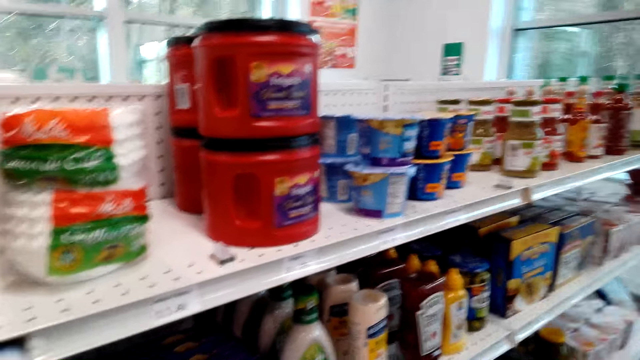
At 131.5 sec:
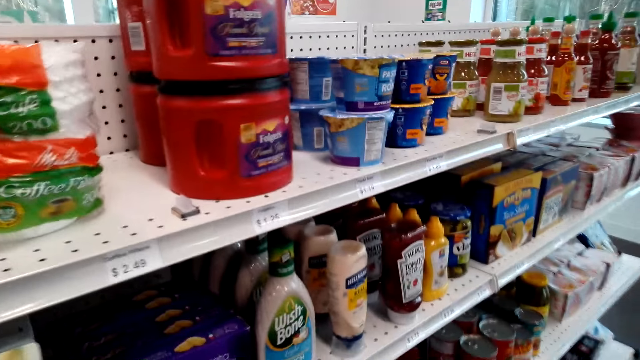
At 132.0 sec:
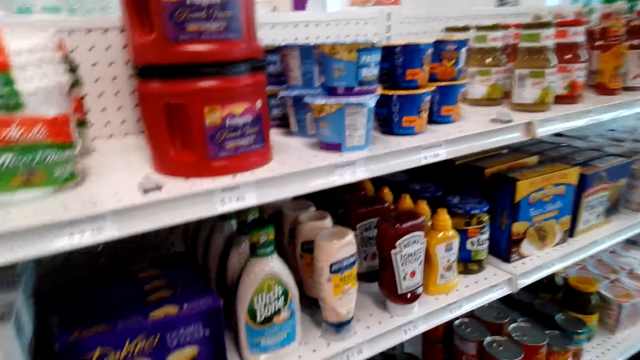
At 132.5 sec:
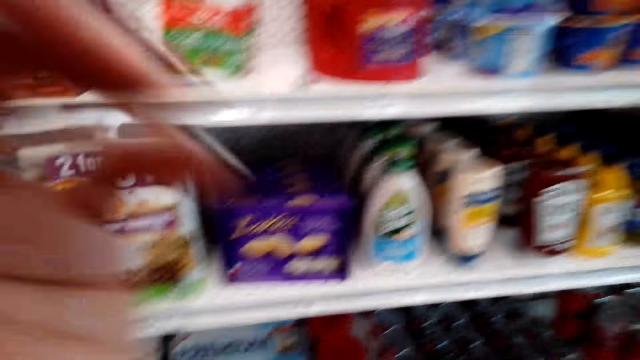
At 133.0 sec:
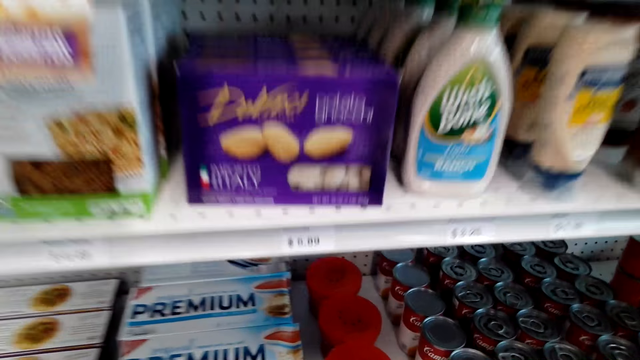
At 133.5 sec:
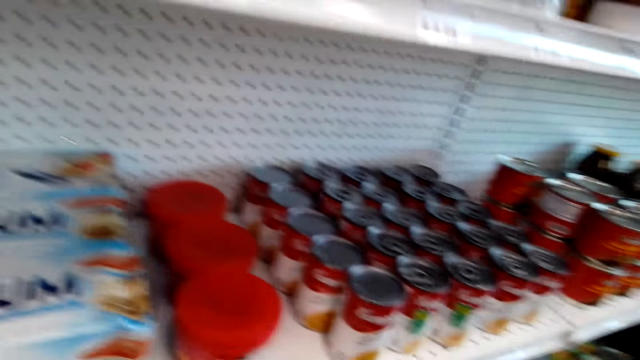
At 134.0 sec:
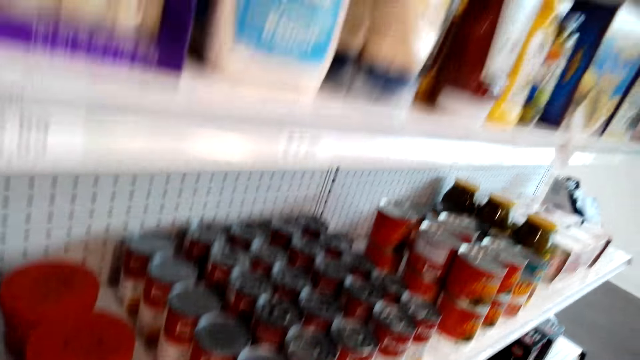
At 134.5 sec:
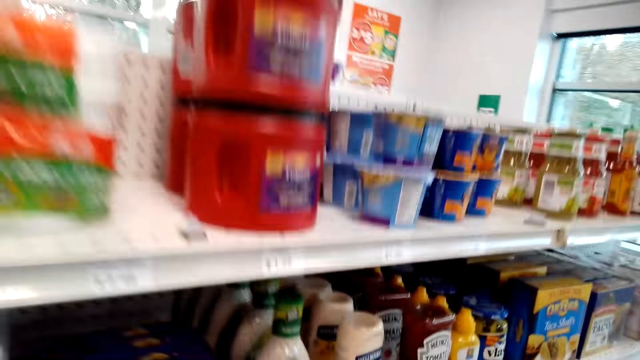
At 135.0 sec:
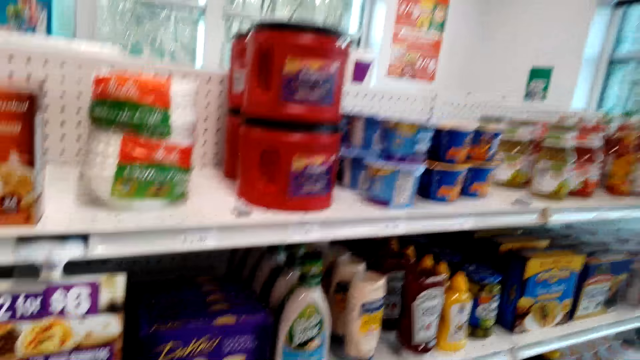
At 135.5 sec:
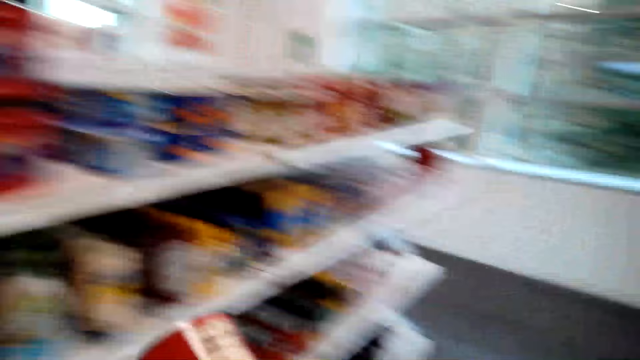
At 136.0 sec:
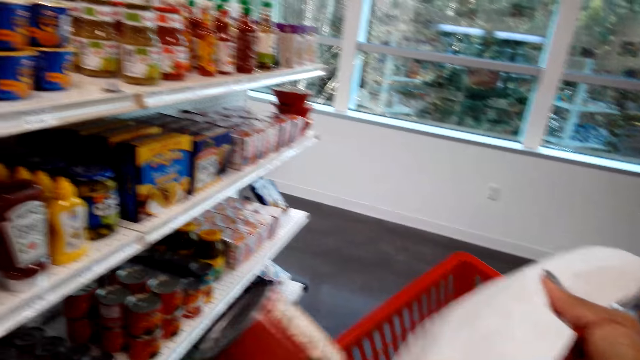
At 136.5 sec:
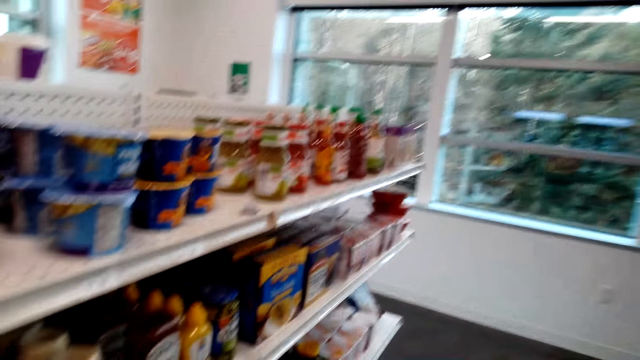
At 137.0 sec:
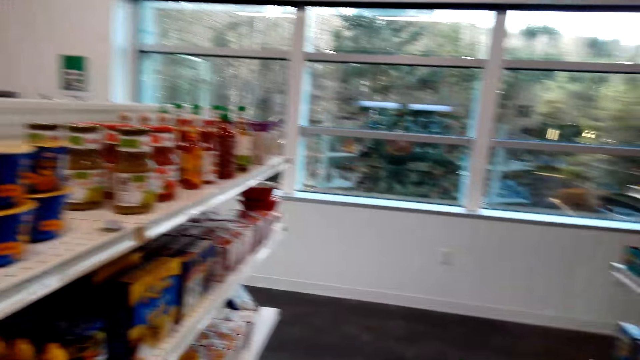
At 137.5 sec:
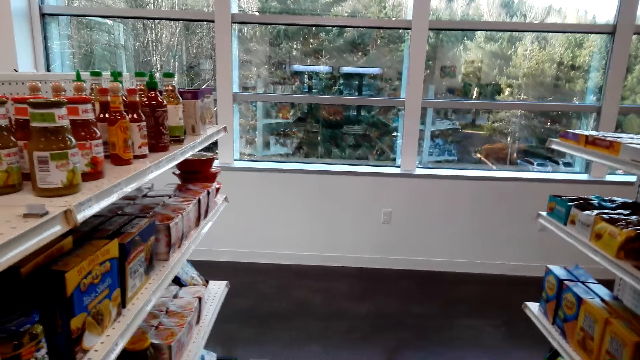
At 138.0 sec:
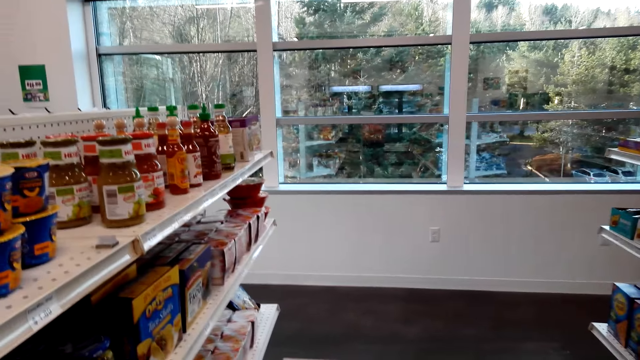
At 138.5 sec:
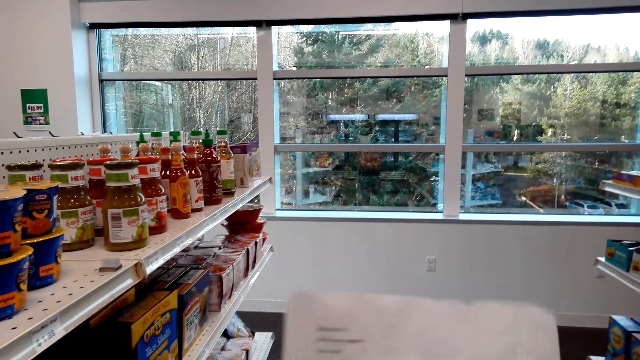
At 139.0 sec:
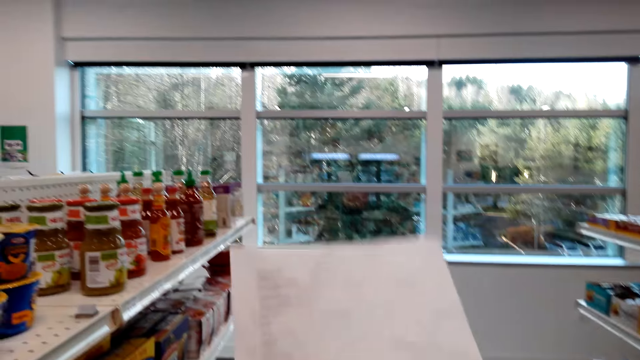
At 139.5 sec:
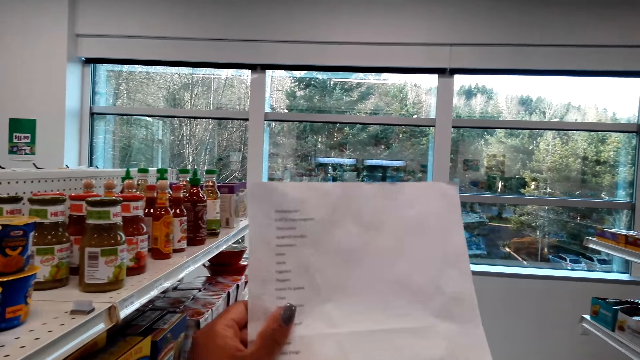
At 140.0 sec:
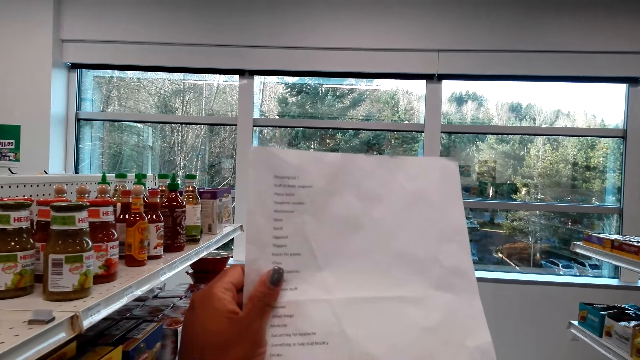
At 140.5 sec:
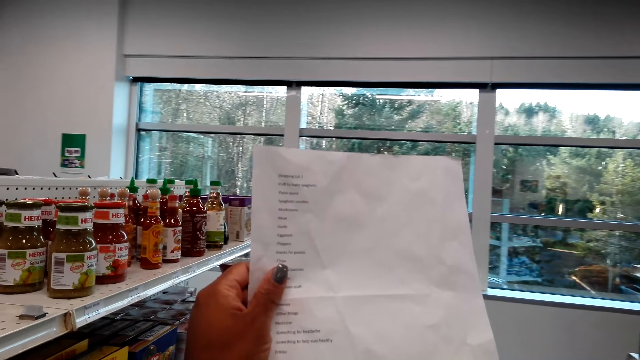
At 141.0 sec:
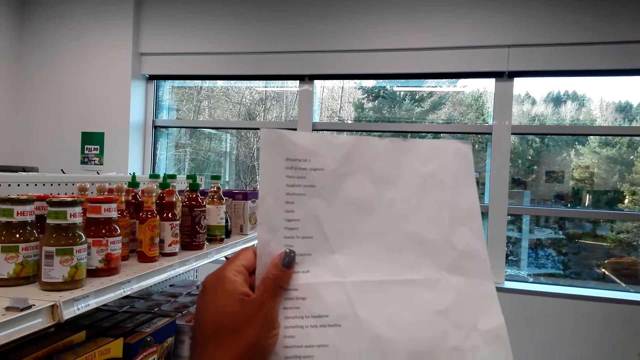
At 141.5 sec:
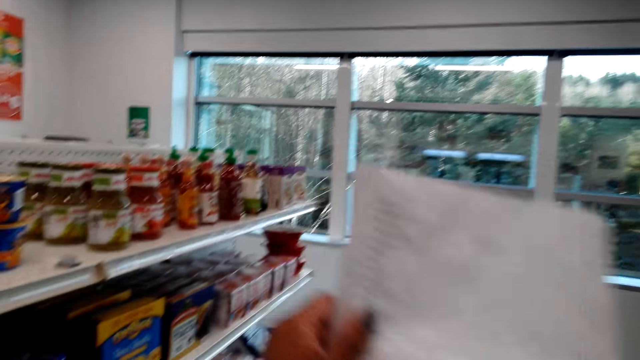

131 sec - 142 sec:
The camera wearer picks up a can of Hunt's. They stare at the tin. They put the can of Hunt's in the basket. They walk around. They stare at the shopping list. They hold the list.

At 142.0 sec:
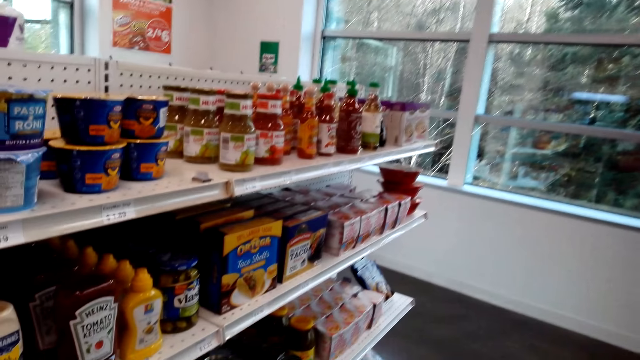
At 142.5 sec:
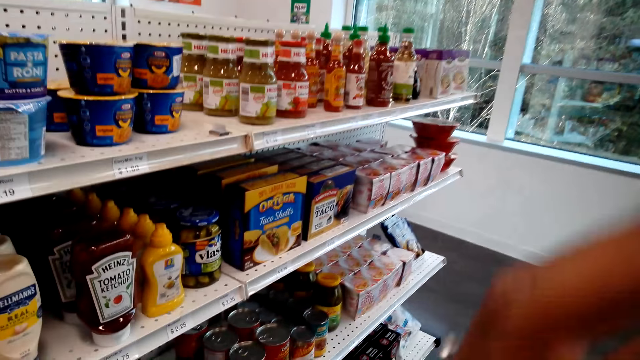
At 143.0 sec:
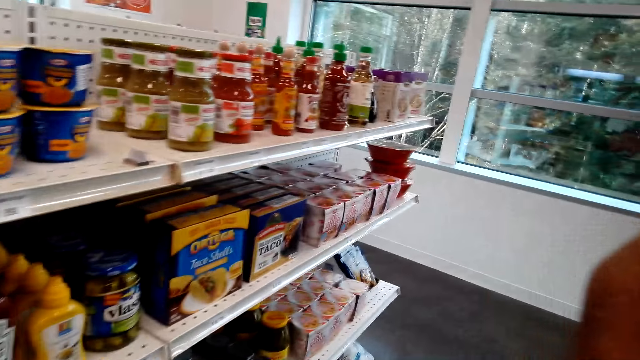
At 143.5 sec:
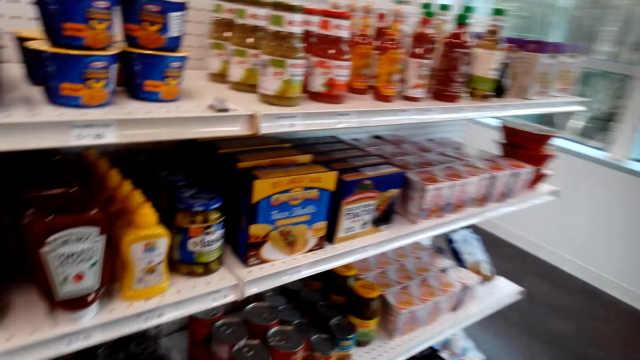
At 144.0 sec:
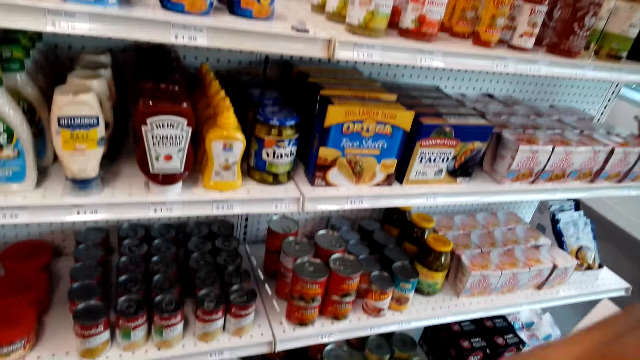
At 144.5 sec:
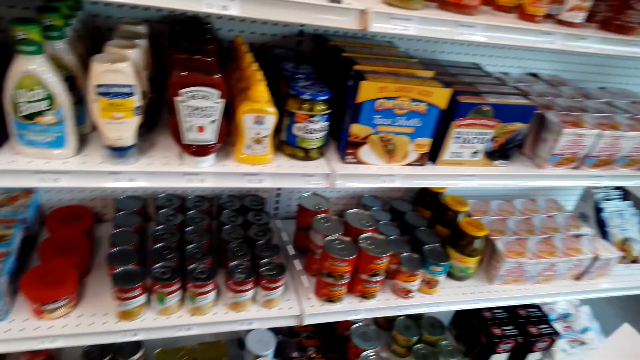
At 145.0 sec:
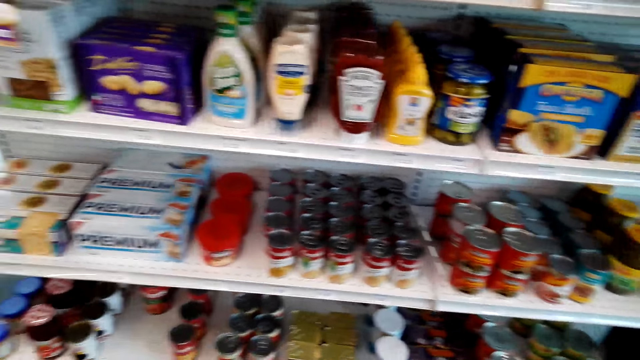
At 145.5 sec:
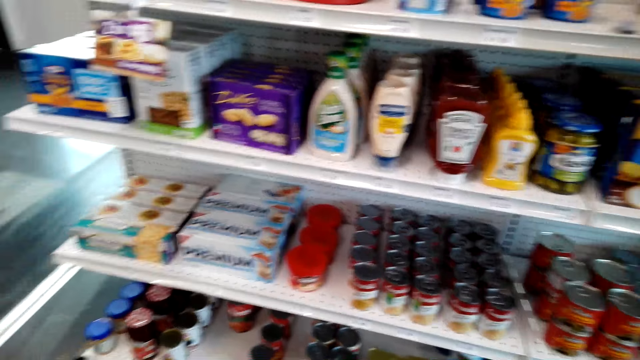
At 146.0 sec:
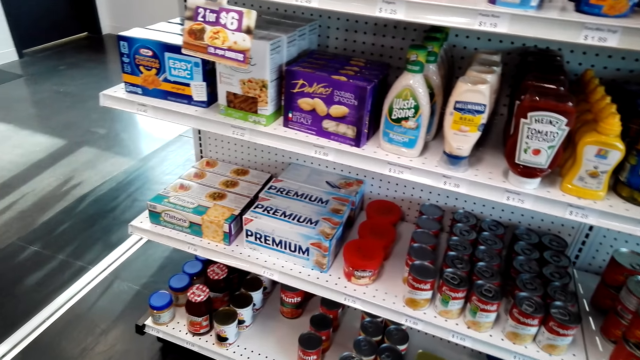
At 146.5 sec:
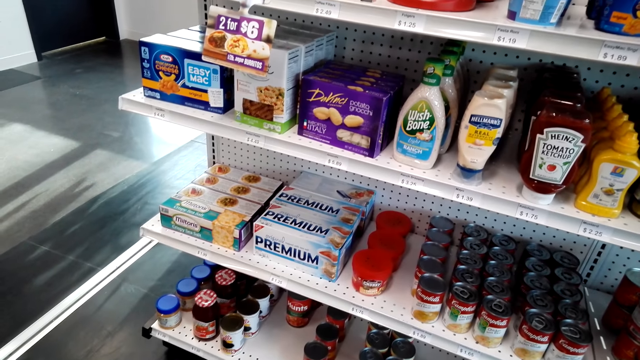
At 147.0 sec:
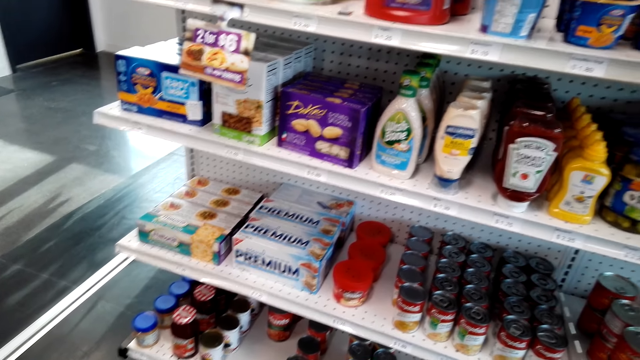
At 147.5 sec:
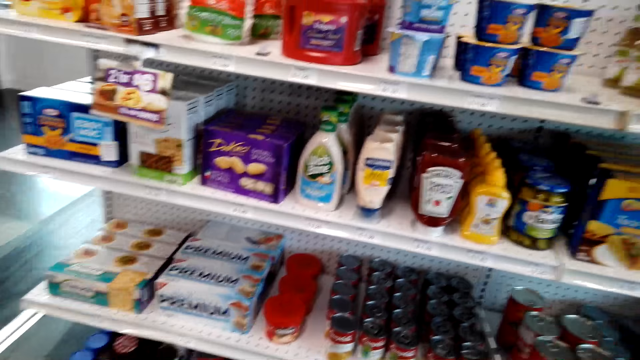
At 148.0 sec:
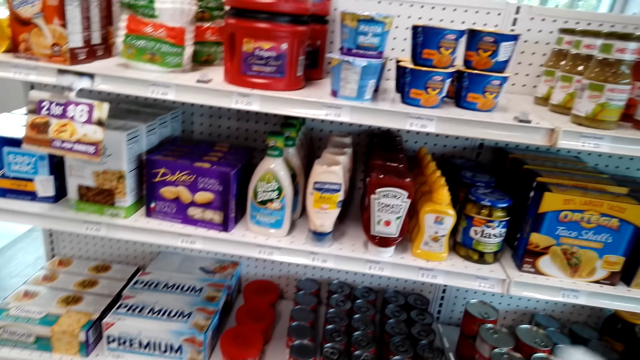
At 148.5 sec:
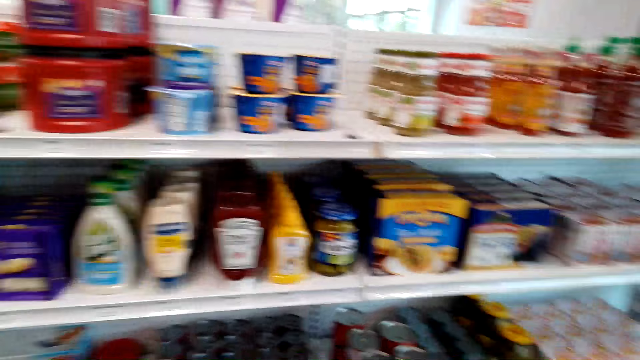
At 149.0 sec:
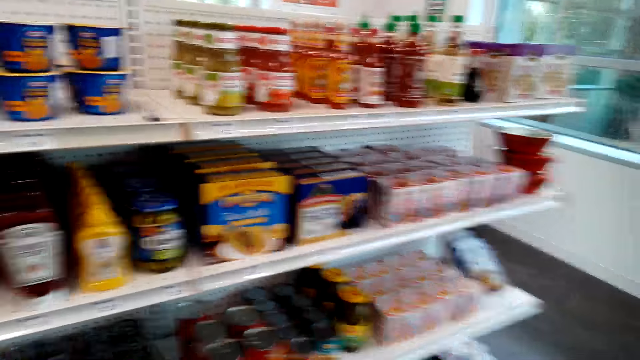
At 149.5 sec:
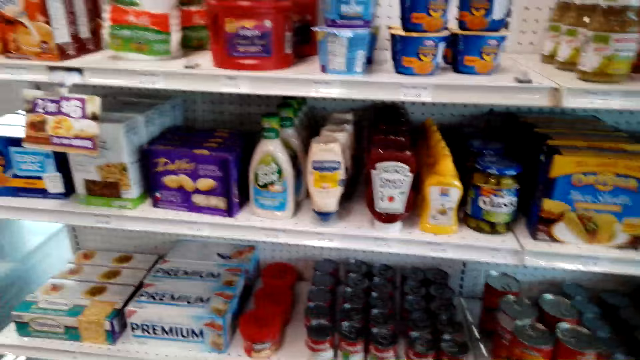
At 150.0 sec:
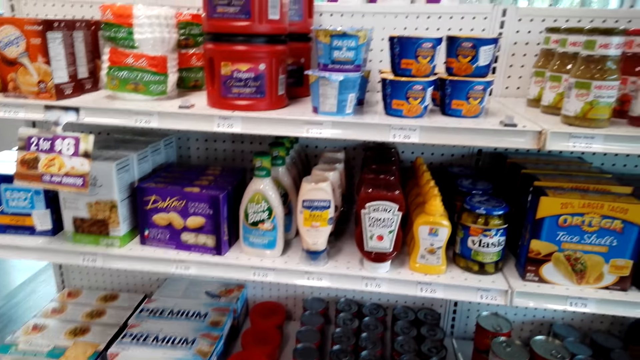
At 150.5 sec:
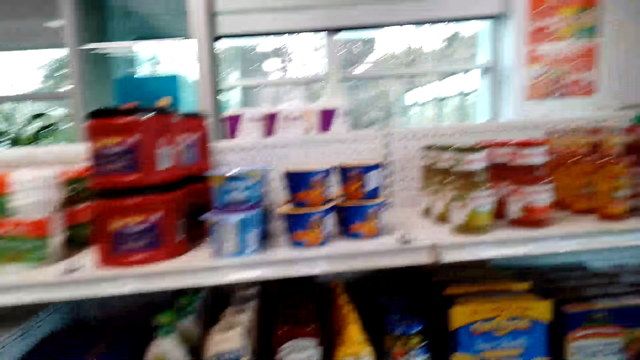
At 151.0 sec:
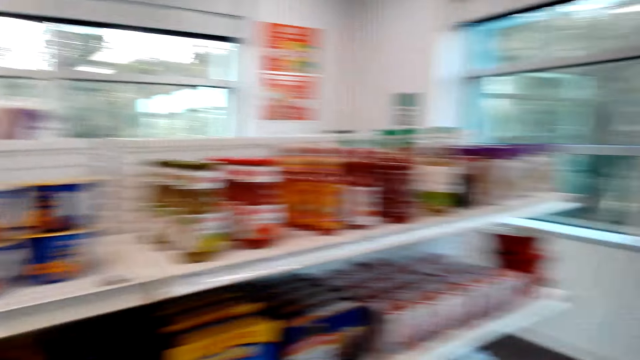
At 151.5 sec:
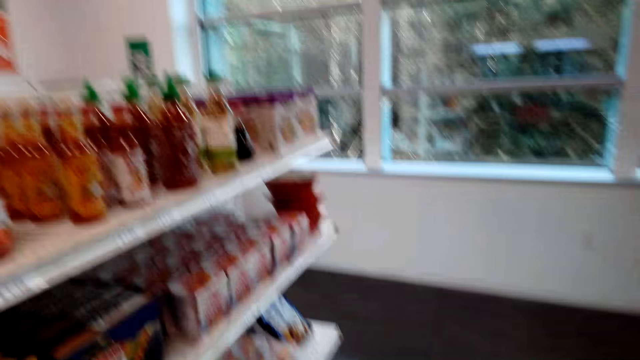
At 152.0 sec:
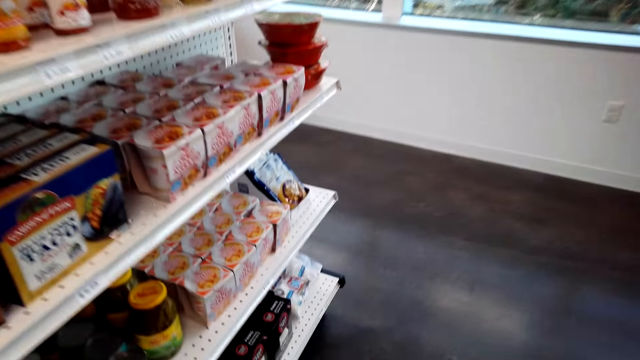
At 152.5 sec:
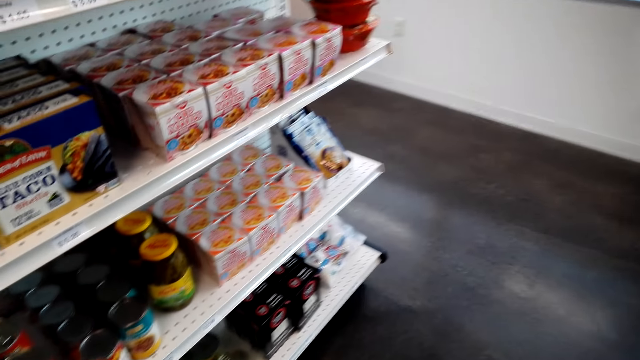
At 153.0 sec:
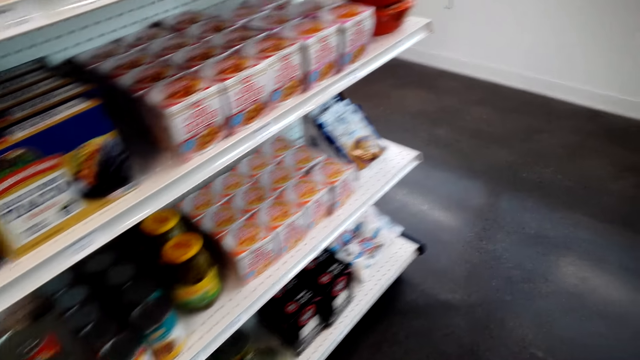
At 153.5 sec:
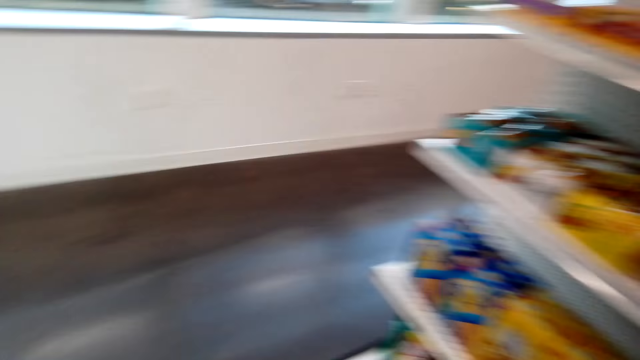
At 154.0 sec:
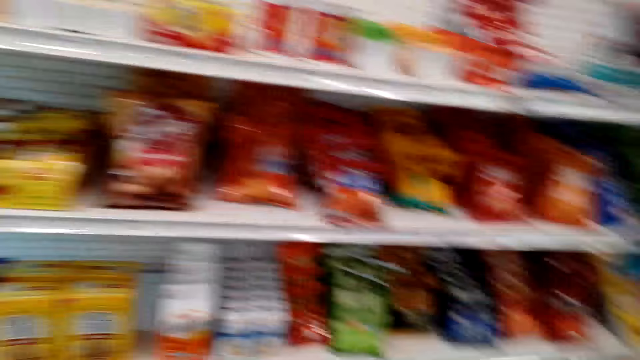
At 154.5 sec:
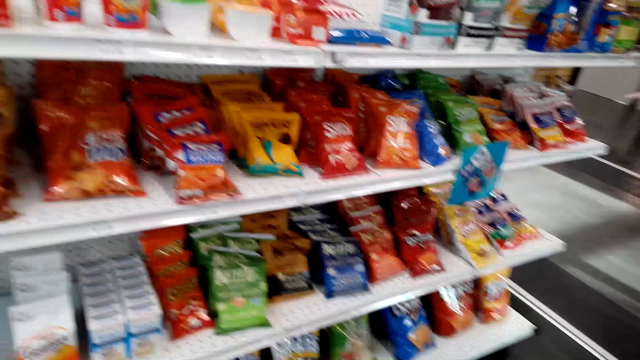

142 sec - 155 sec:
The camera wearer adjusts the camera. She touches her face. She stares at the shelf. She turns around. She walks around the supermarket.
